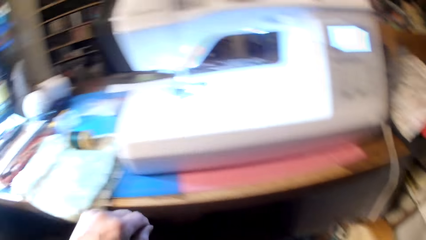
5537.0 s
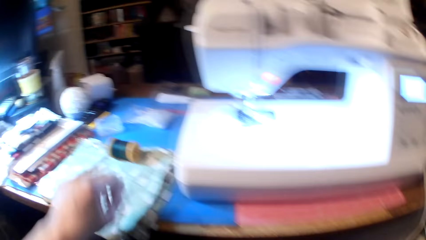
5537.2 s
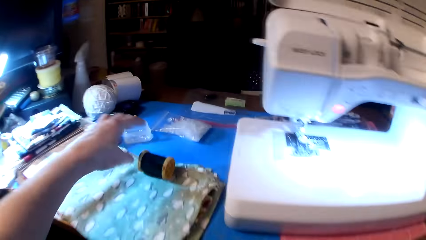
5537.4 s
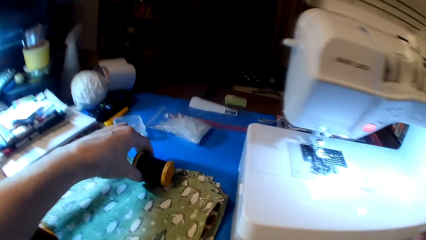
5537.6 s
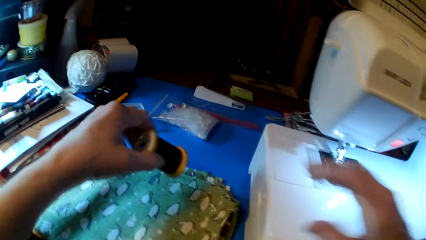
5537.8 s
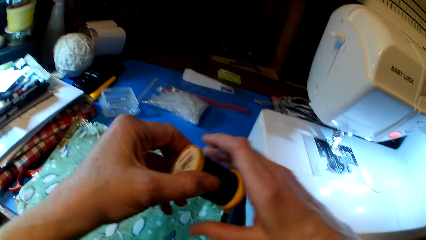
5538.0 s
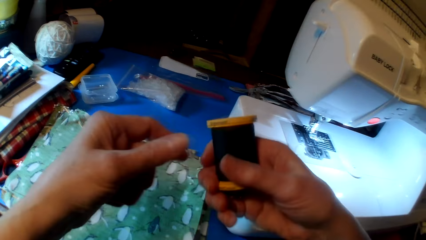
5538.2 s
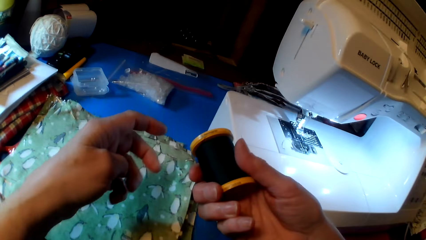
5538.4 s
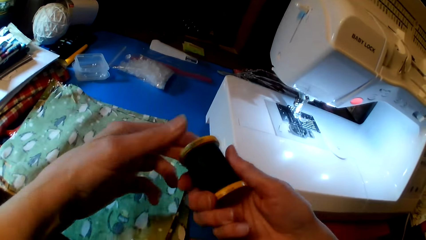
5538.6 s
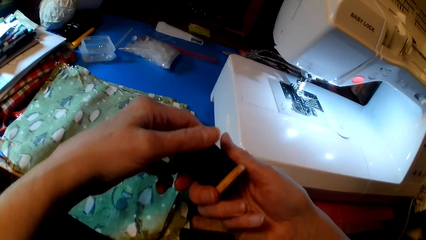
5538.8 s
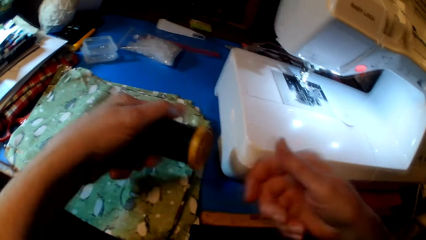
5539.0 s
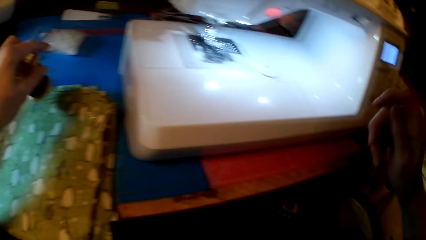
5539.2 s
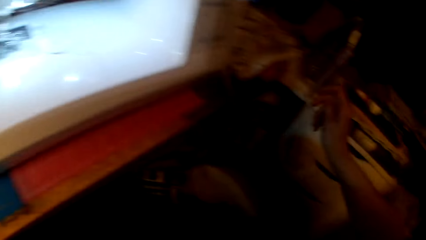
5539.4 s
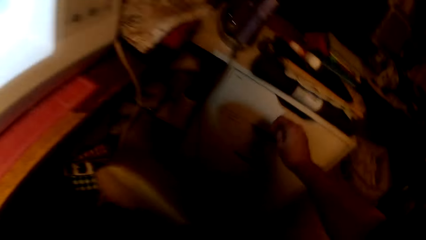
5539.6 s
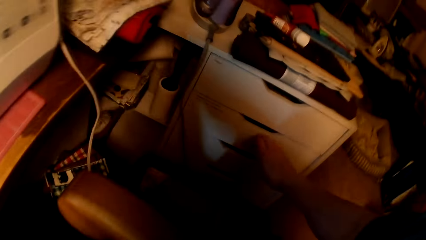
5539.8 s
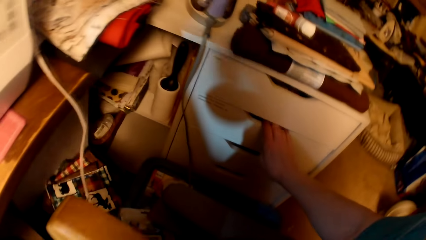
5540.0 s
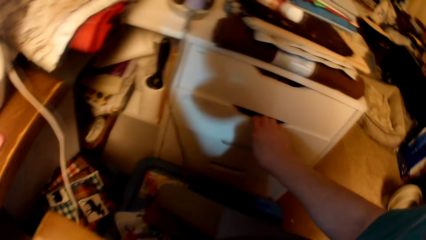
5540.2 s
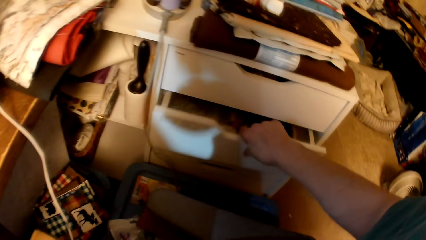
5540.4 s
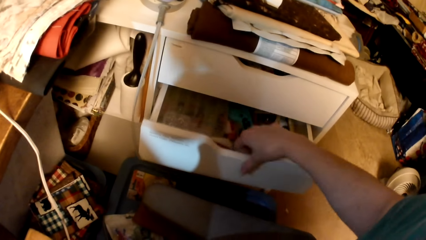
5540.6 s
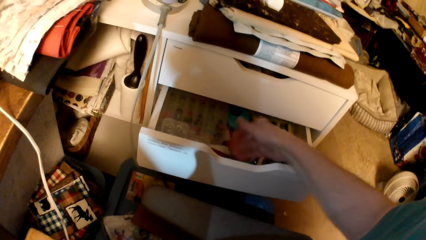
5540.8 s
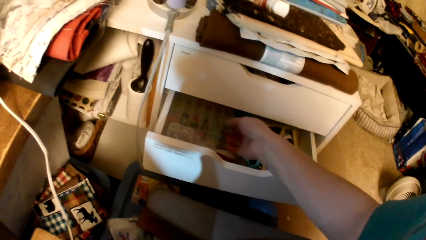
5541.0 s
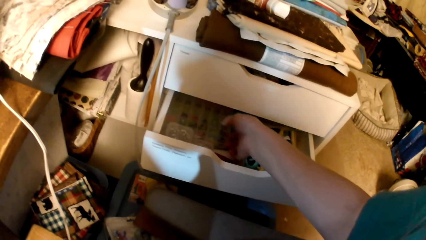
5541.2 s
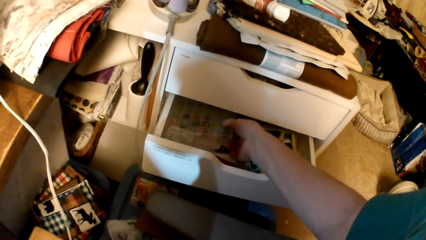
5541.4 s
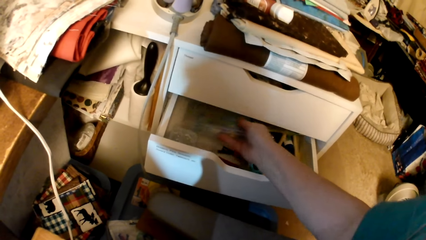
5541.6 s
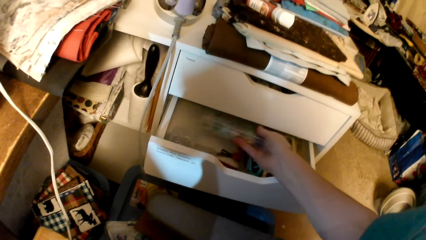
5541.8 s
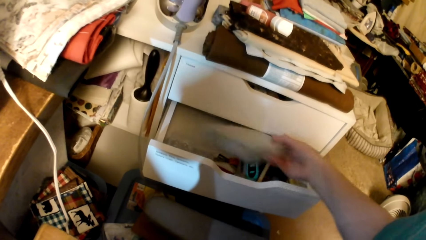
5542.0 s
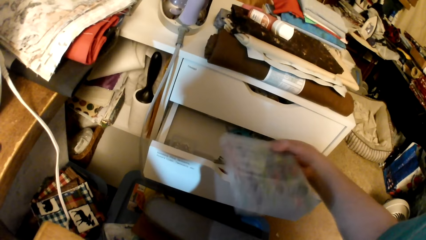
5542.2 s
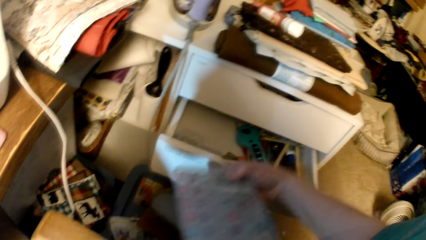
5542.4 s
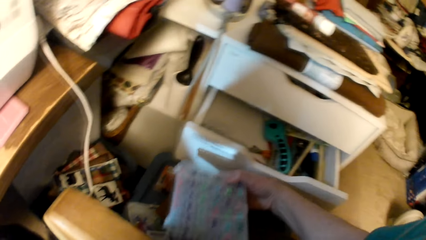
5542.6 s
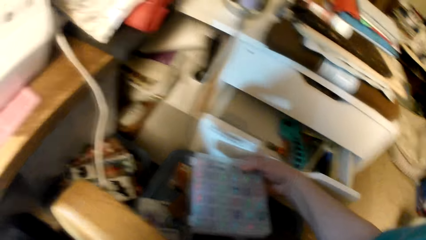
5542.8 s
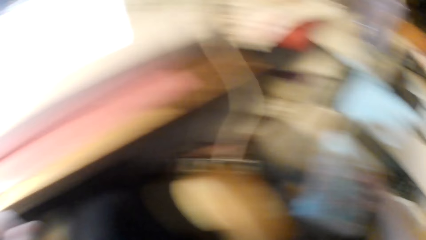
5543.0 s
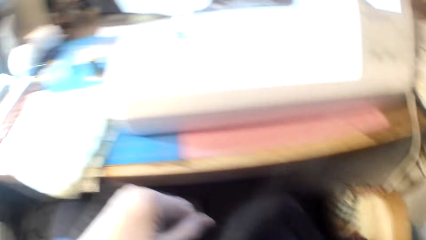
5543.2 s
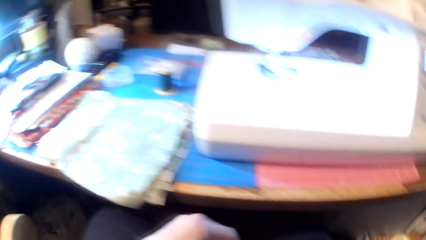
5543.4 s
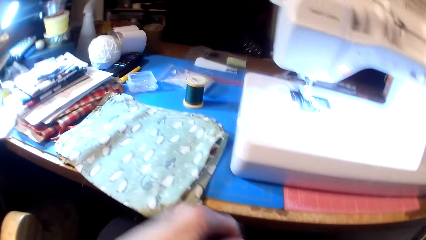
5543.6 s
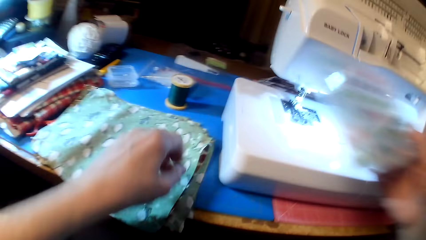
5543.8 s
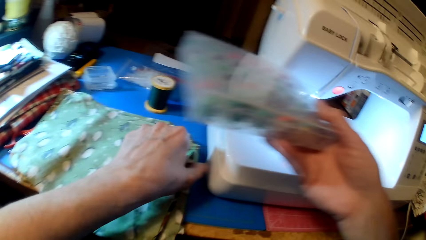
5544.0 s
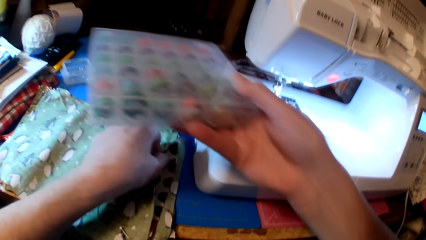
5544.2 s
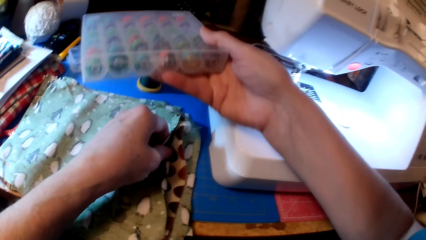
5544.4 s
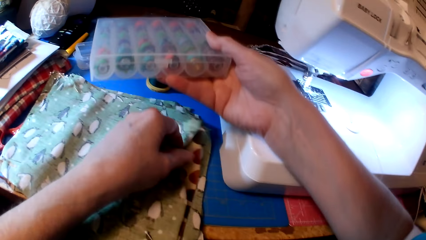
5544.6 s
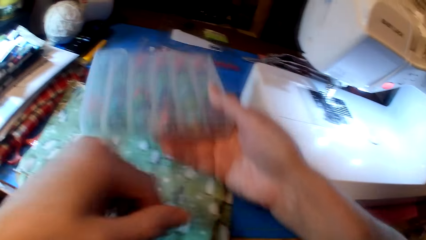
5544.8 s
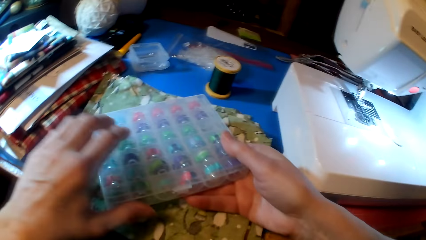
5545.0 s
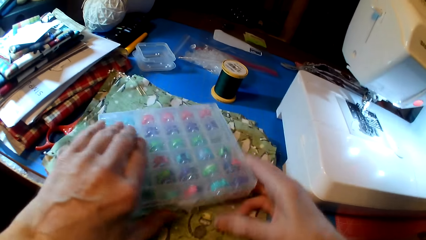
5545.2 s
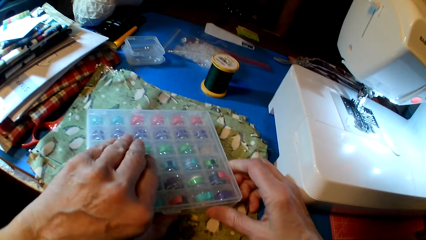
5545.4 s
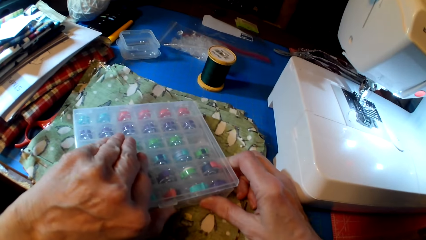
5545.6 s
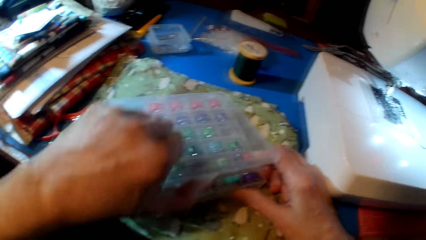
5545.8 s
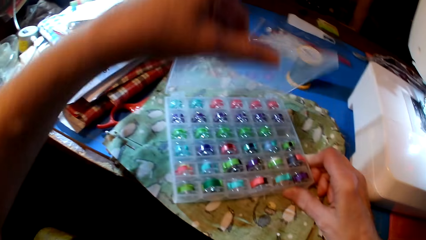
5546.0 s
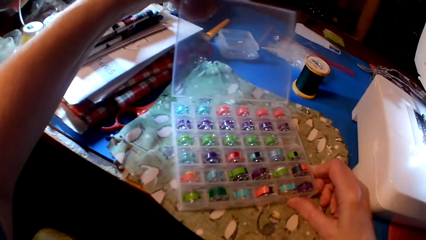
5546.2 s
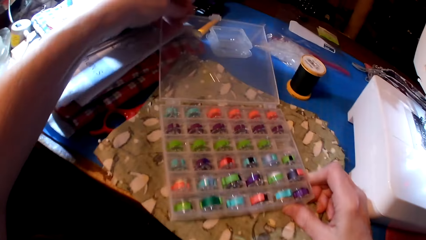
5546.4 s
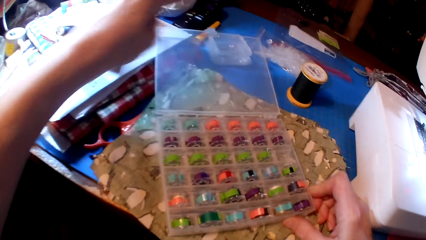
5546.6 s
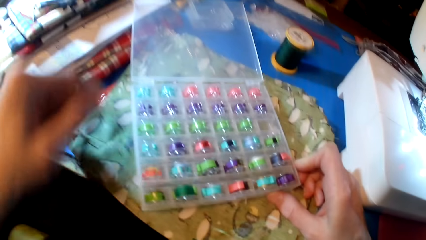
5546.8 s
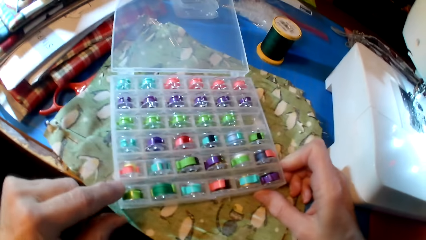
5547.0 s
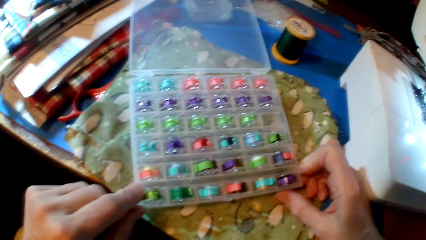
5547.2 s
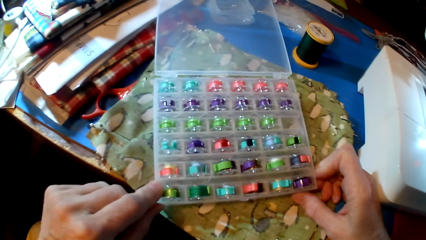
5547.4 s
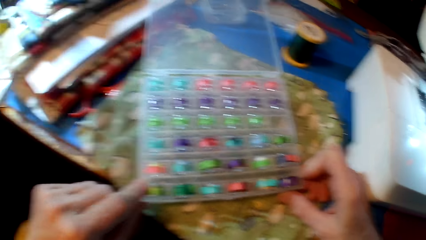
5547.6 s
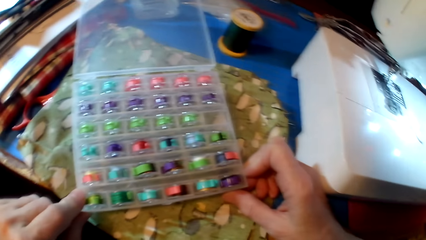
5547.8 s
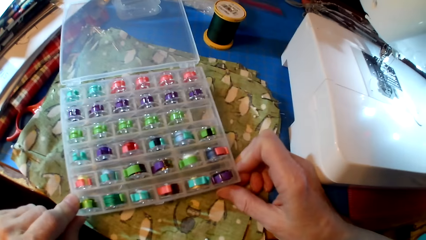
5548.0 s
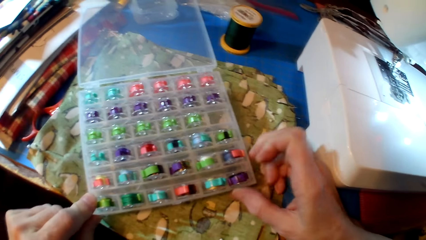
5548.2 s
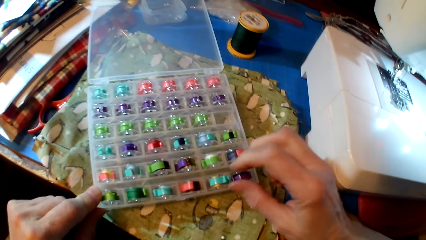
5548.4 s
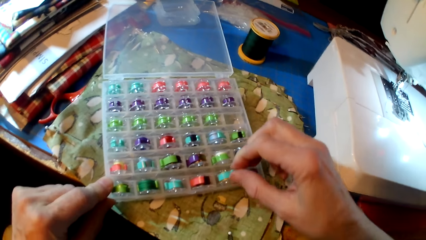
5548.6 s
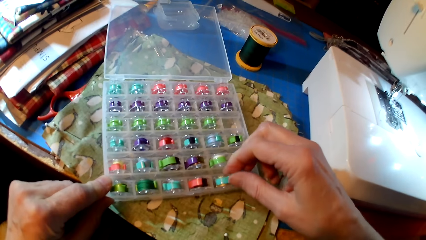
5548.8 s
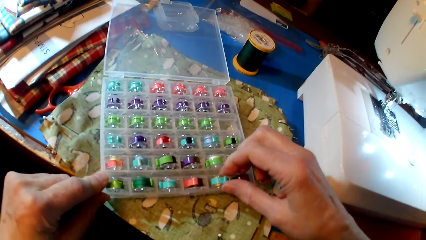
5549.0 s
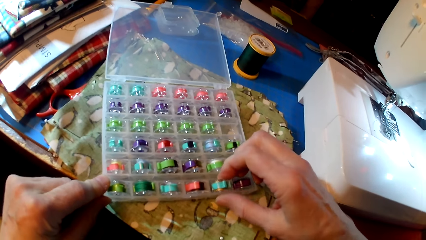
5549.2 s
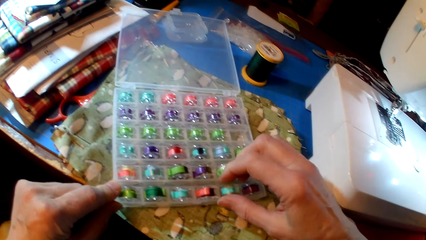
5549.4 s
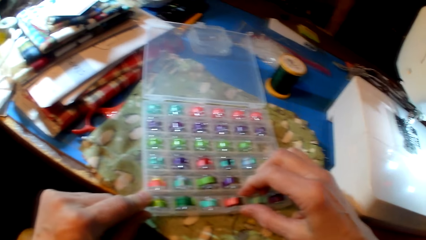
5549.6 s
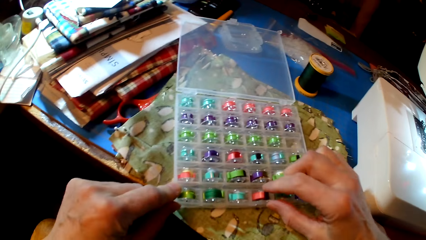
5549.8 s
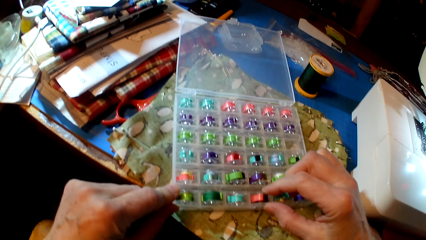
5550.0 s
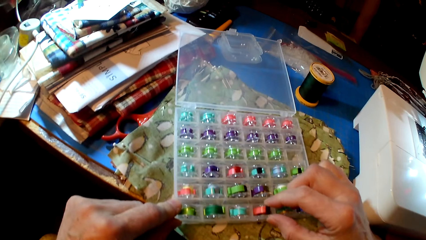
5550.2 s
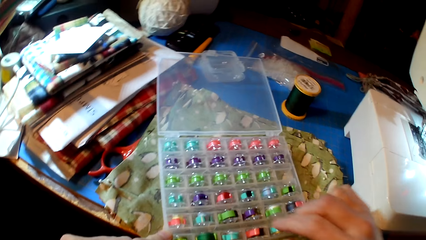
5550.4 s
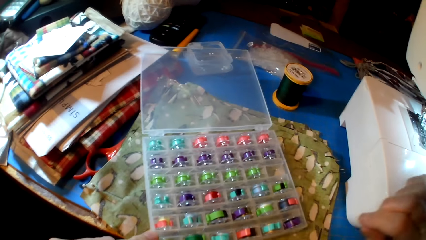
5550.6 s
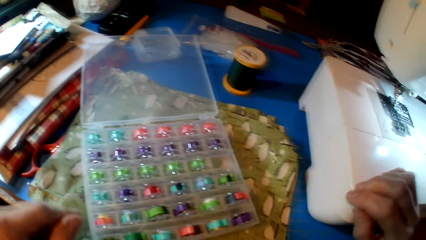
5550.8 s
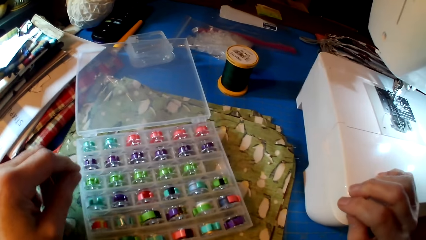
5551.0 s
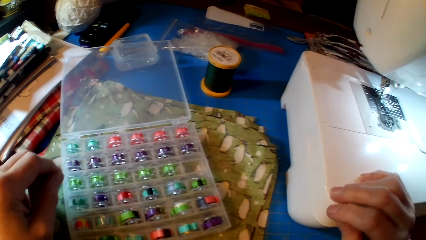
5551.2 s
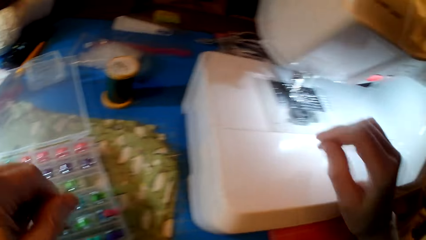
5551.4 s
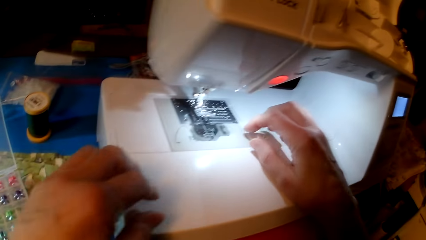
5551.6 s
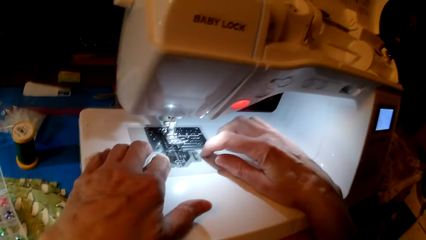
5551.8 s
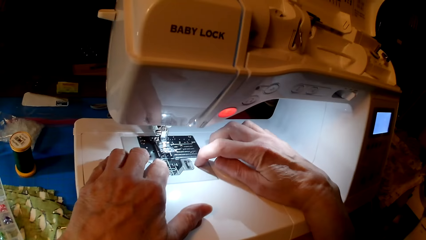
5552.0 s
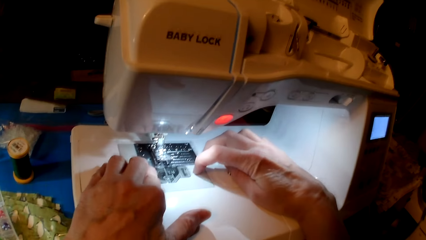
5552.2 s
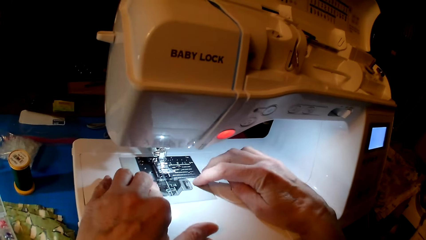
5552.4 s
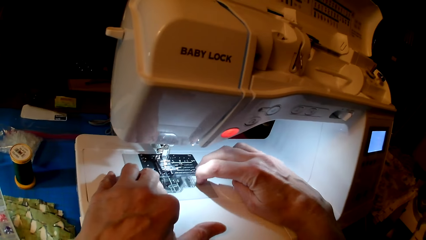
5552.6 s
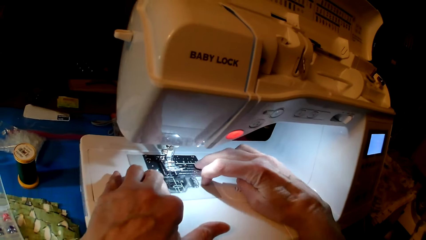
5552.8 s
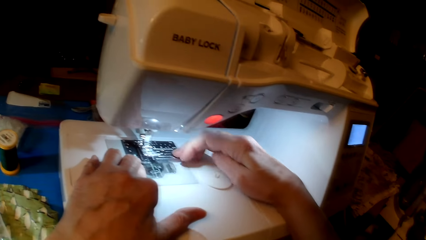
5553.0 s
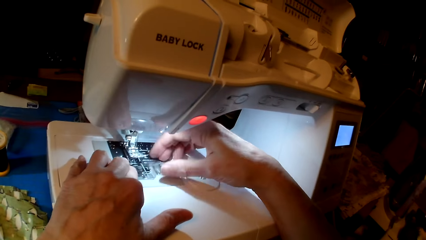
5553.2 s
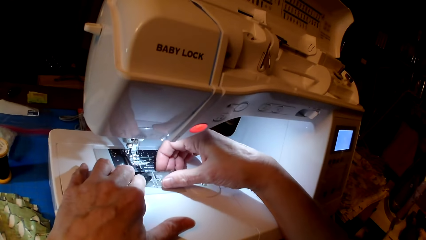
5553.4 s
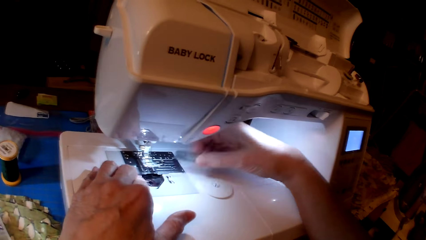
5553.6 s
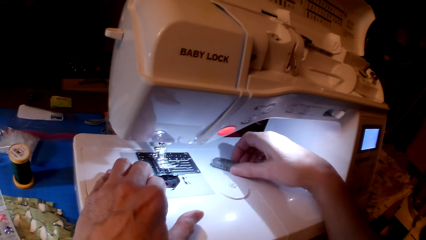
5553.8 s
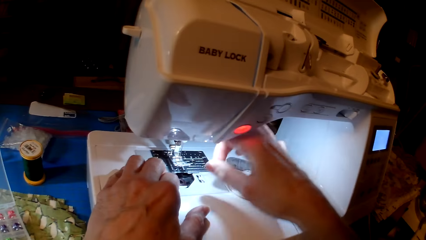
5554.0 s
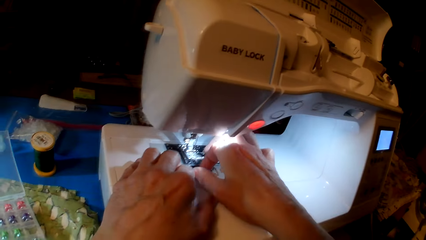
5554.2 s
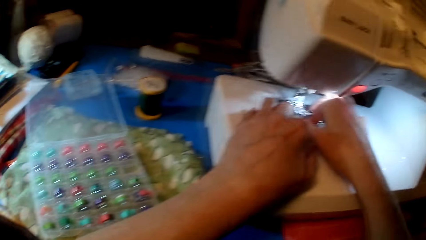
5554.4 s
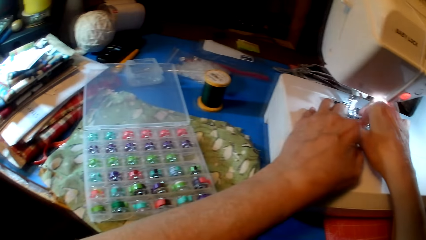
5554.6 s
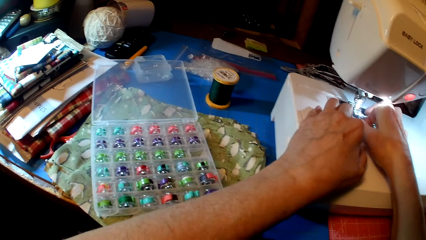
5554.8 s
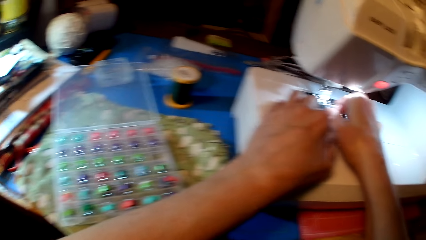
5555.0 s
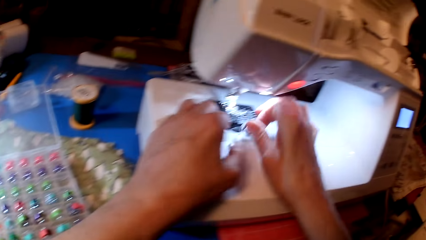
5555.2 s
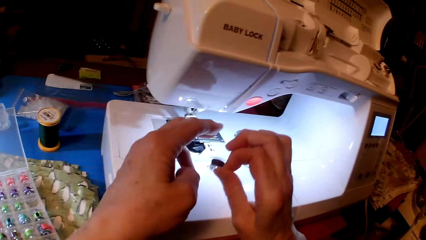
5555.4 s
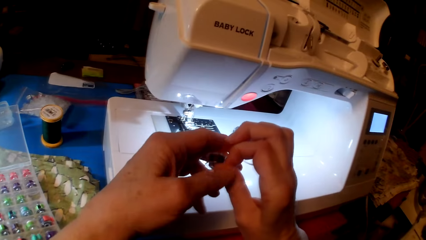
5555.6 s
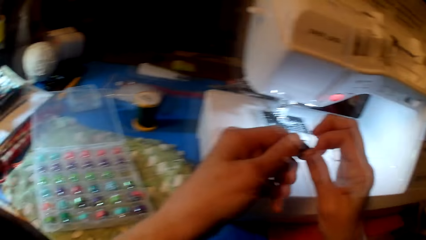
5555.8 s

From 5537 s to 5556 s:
The camera wearer picks up a thread. They hold the thread. They open a drawer. They pick up bobbins. They pick up a container. They close. They put the container on the countertop. They open the container. They touch the bobbins. They look at the container. They remove a bobbin in the sewing machine. They hold the sewing machine.
